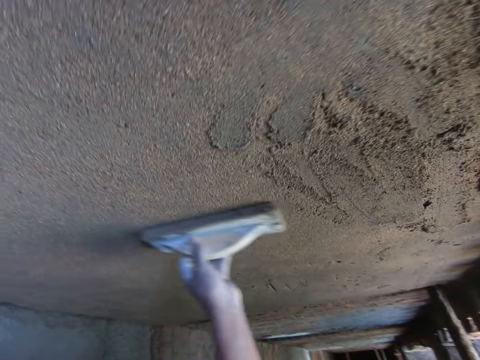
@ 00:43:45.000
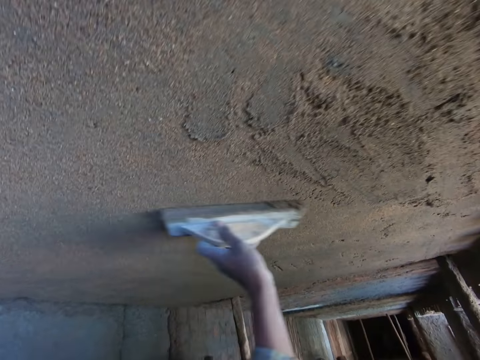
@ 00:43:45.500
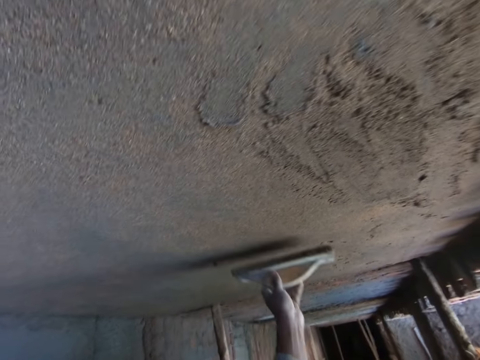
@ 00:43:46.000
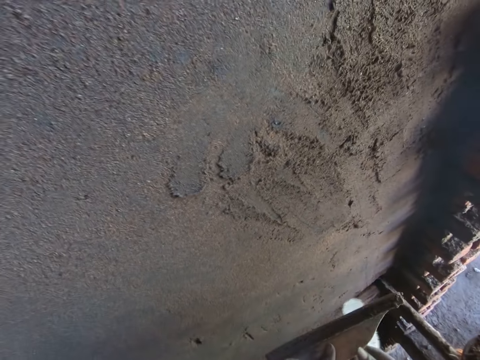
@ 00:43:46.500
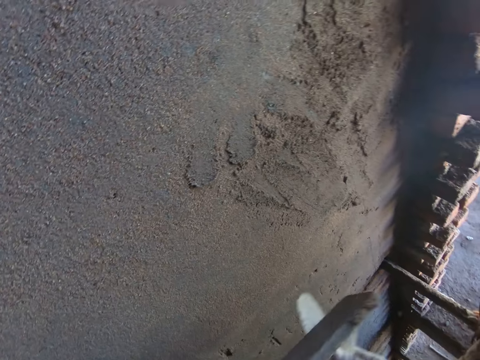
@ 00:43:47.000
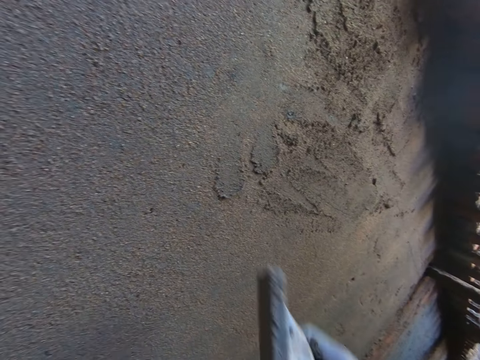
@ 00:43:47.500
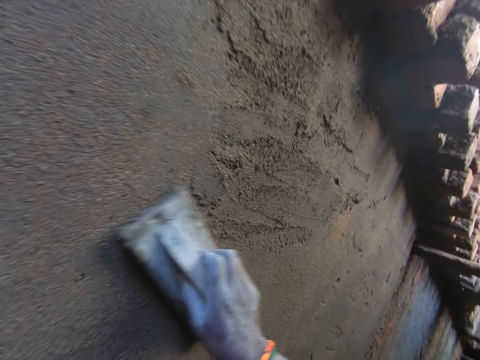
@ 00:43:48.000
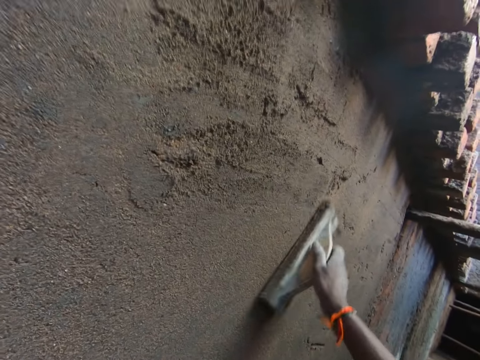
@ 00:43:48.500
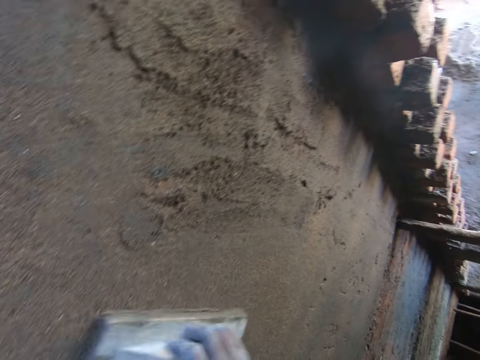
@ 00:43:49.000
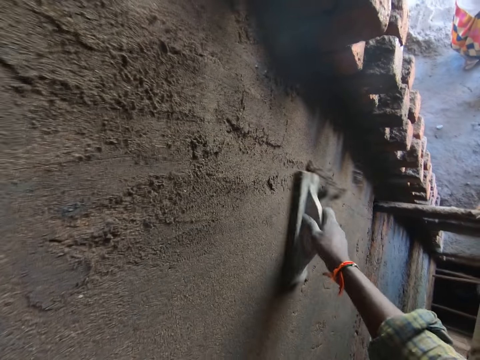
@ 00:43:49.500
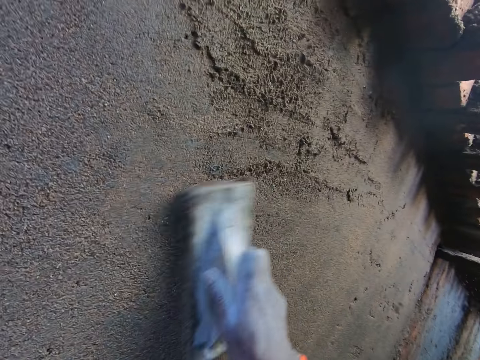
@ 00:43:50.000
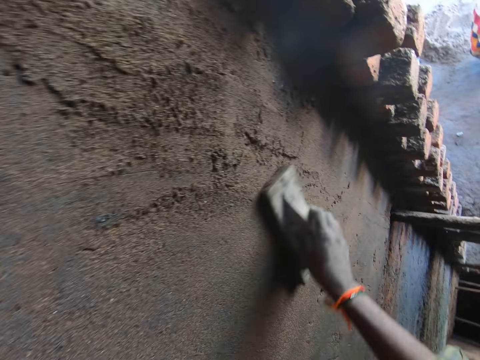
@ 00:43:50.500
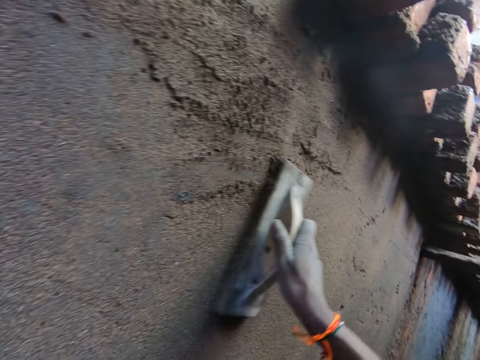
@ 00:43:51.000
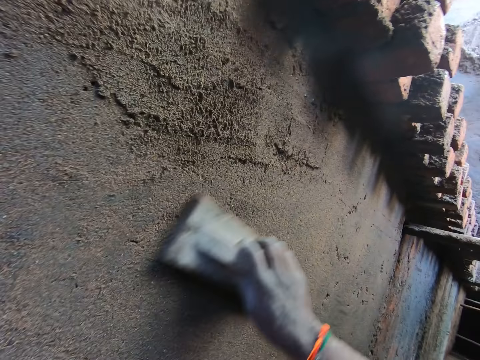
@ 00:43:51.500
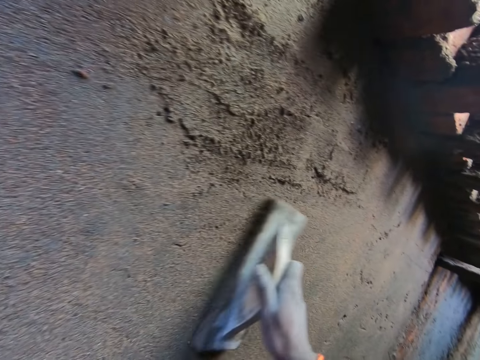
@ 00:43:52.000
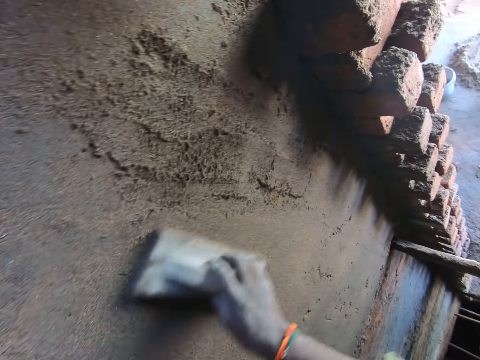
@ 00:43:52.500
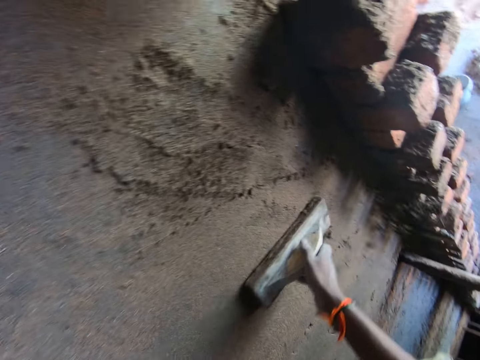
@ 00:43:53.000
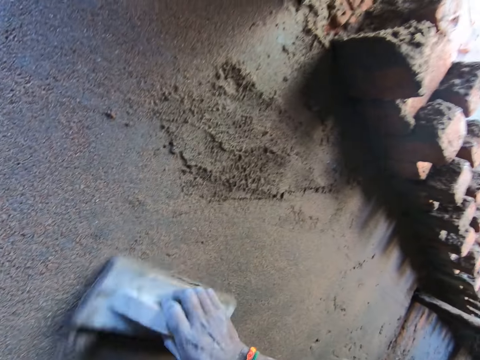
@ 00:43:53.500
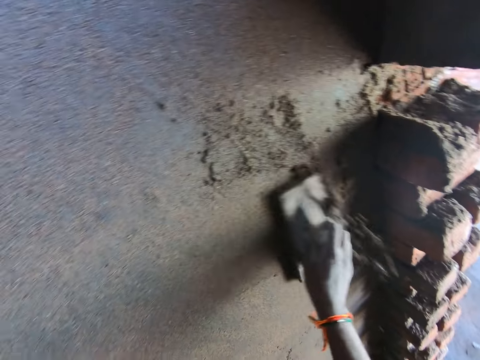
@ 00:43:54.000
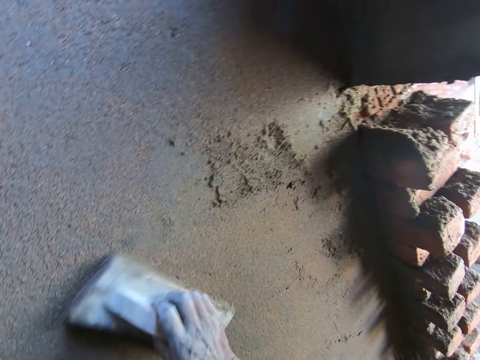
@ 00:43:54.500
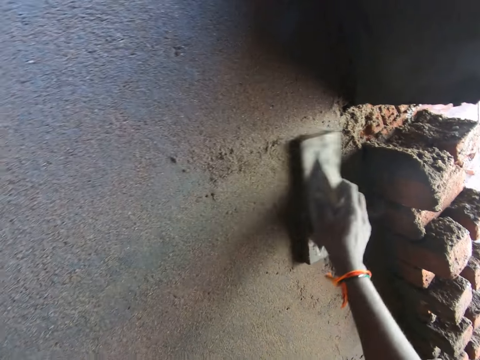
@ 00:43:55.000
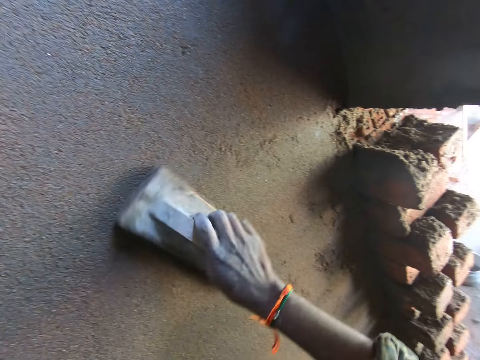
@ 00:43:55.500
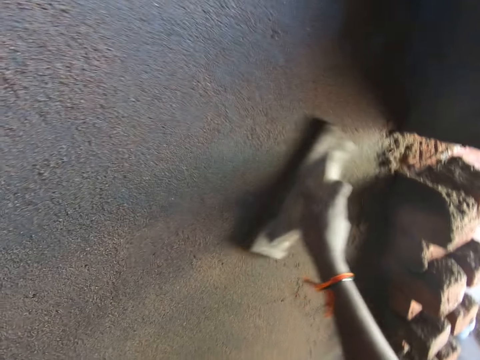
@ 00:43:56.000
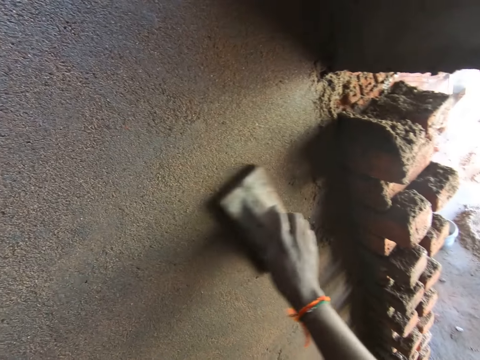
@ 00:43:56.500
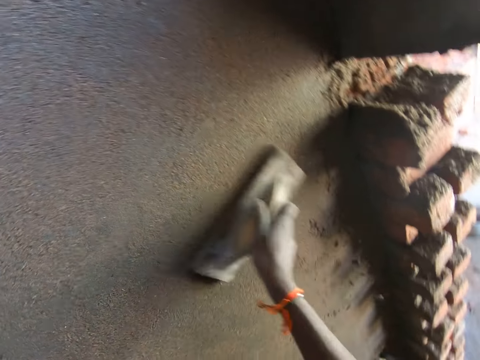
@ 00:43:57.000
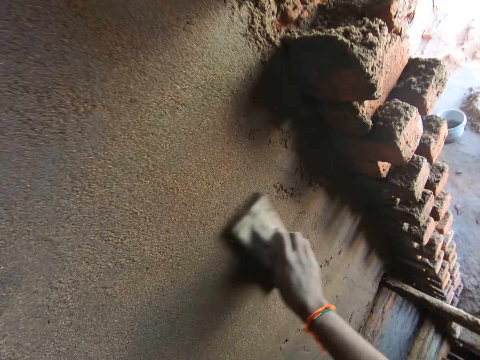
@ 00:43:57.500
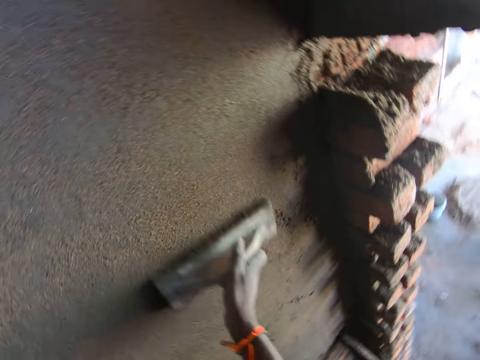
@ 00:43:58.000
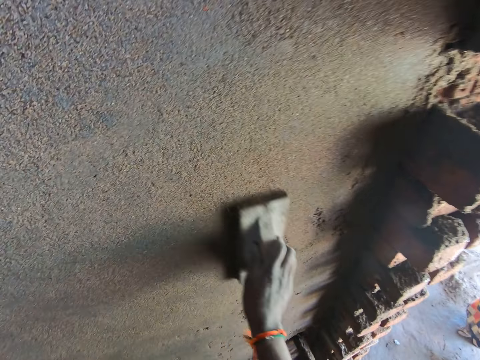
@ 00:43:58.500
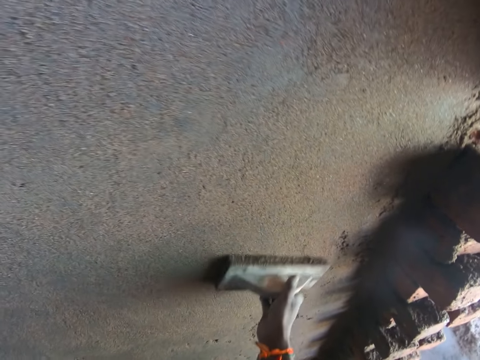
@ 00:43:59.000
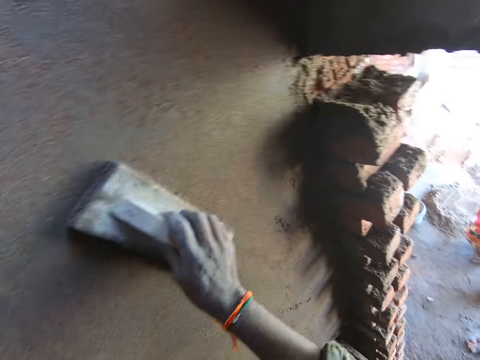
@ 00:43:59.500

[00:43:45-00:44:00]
The camera wearer moves the wooden float from his left hand to his right hand. He holds the plaster trowel with his right hand. He smoothens the wall with the wooden float in his right hand.

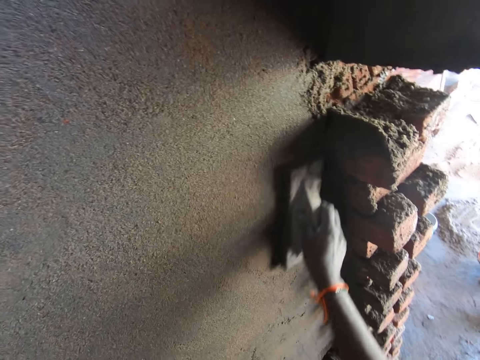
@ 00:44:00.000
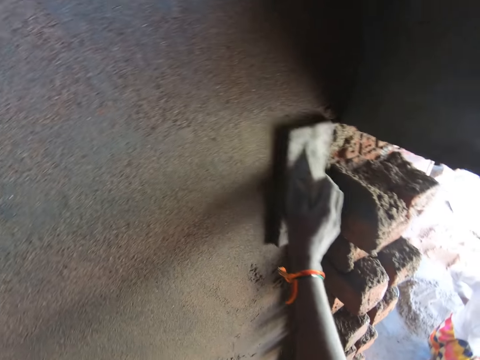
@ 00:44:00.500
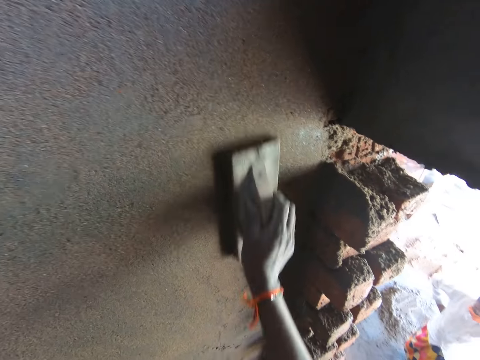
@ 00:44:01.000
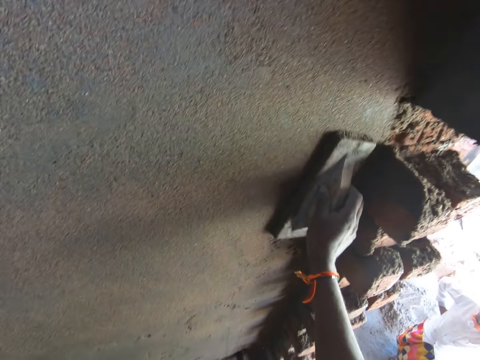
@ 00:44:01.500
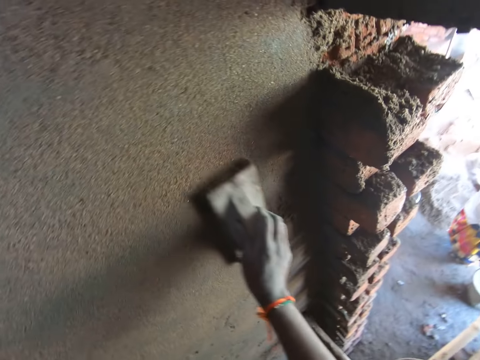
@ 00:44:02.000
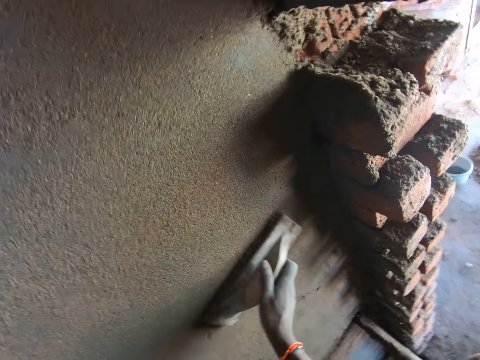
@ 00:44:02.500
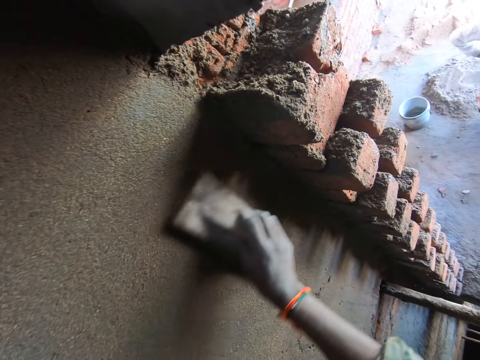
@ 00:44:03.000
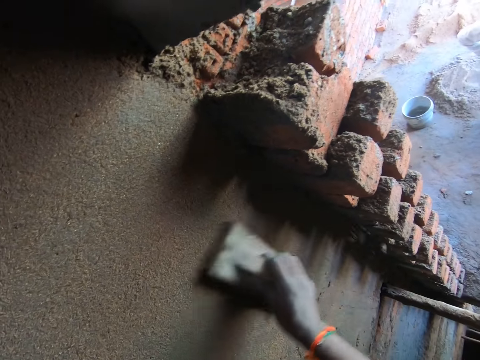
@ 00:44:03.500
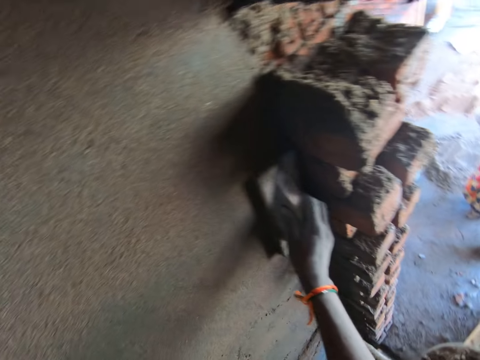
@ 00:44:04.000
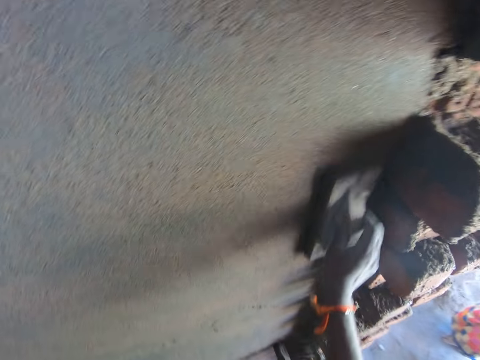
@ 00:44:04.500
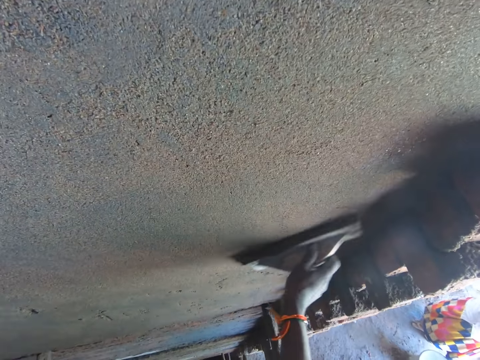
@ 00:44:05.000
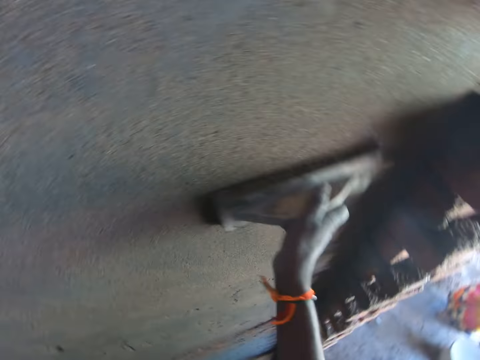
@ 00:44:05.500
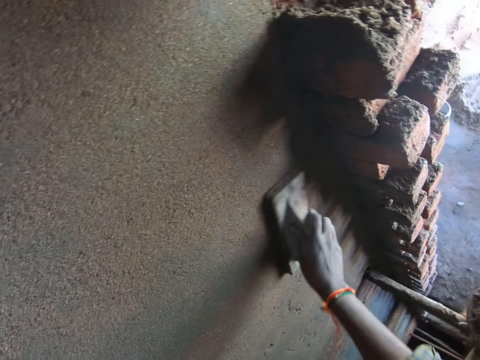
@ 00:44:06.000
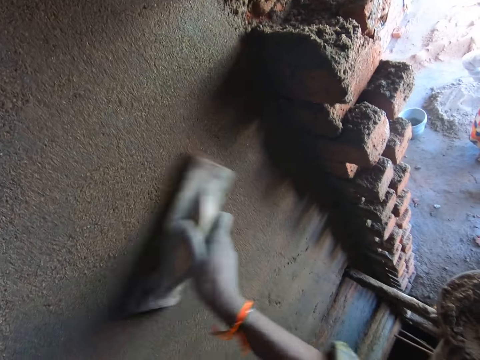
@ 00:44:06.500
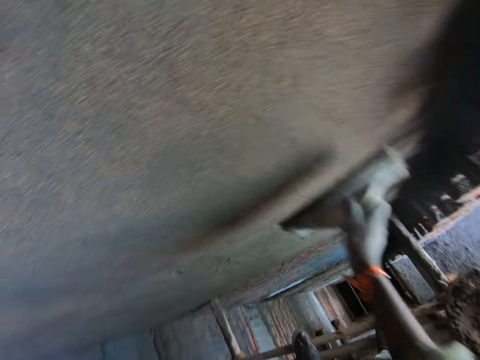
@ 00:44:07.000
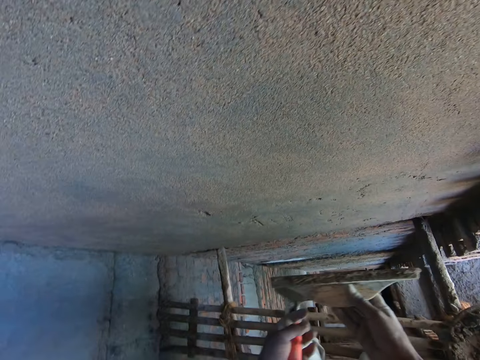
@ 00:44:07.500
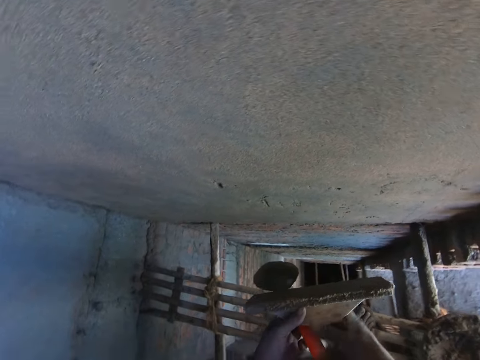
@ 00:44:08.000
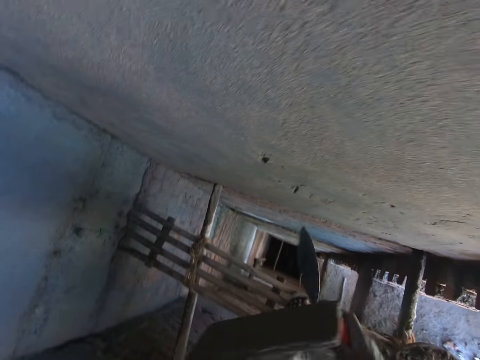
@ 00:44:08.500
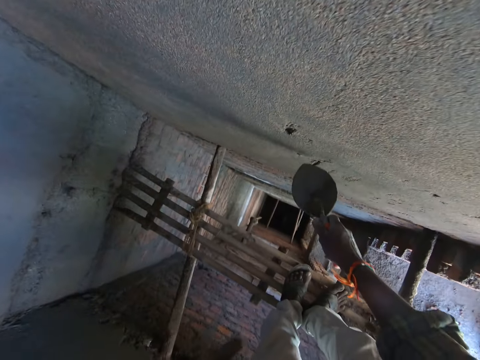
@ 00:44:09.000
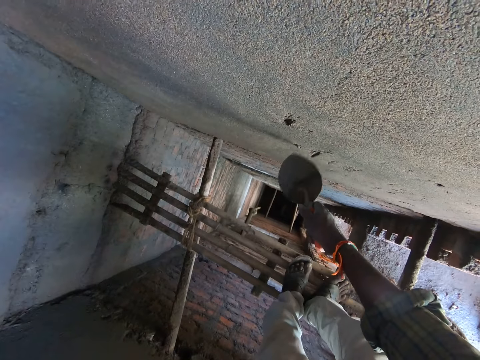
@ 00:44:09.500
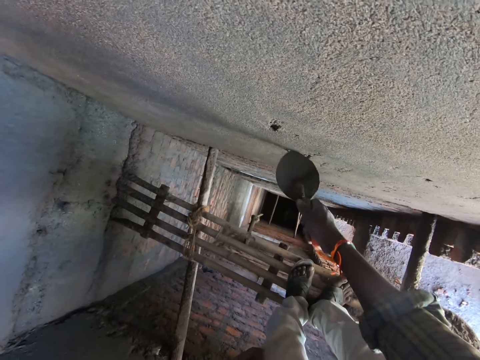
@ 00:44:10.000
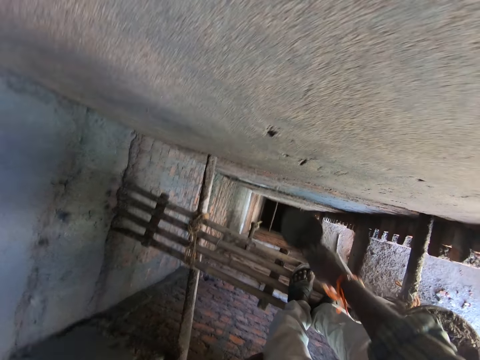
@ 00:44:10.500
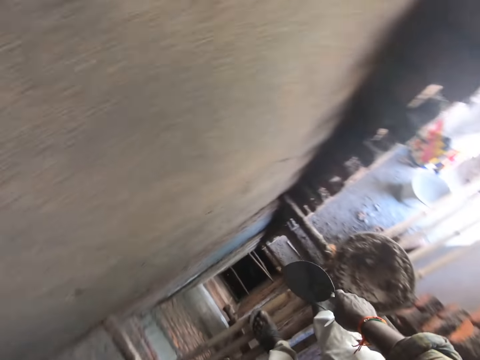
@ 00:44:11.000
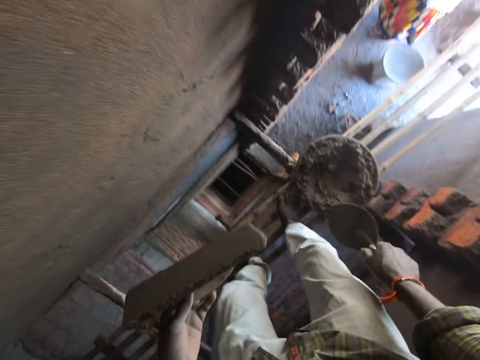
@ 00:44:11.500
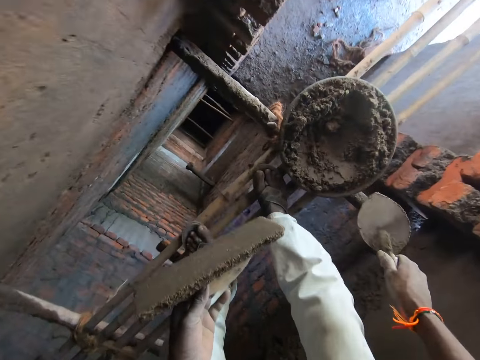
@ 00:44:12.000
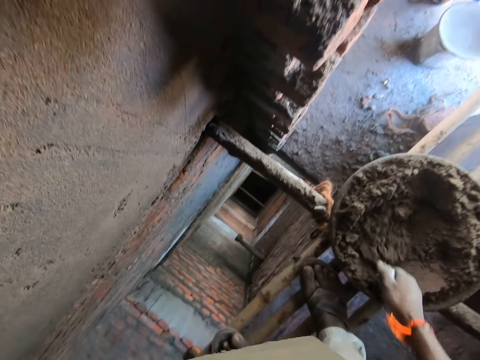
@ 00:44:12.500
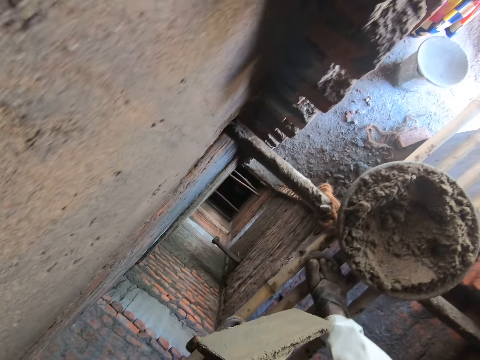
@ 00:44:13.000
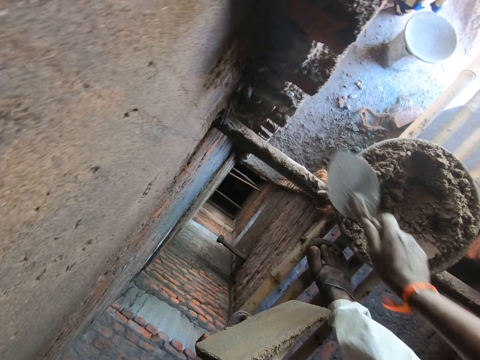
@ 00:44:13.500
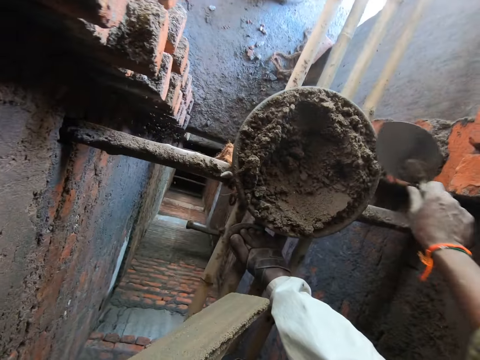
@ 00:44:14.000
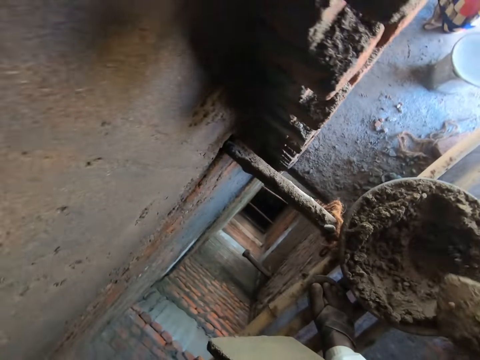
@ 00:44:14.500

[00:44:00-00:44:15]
The camera wearer moves the wooden float from his right hand to his left hand. He moves the hand trowel from his left hand to his right hand. He removes a stone from the wall with the hand trowel in his right hand. He takes cement paste from the construction pan on the bundle of bamboo sticks with the hand trowel in his right hand. He throws the cement paste on the hand trowel on the wall with his right hand. He takes cement paste from the construction pan on the bundle of bamboo sticks with the hand trowel in his right hand.
